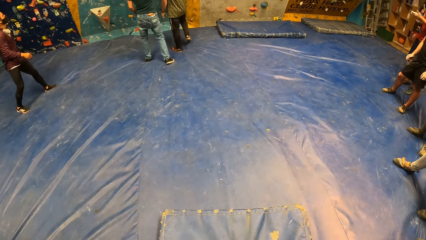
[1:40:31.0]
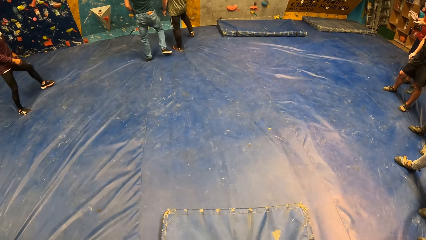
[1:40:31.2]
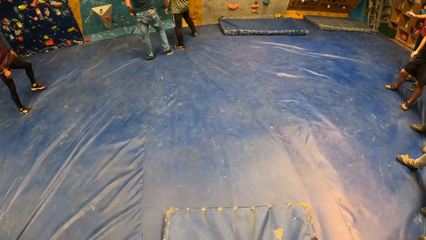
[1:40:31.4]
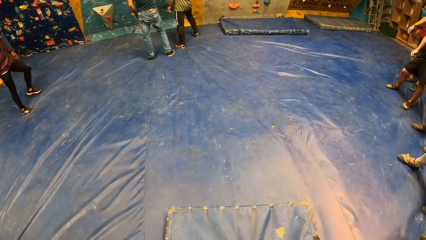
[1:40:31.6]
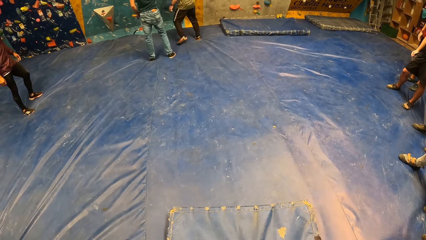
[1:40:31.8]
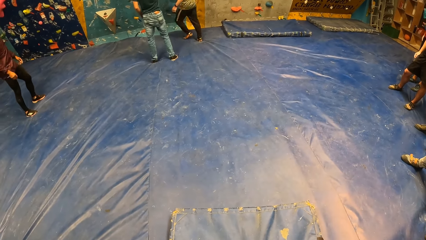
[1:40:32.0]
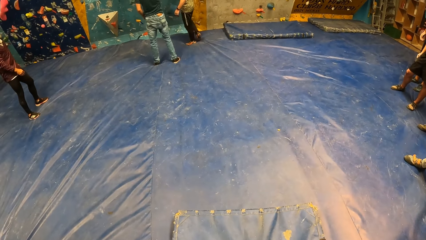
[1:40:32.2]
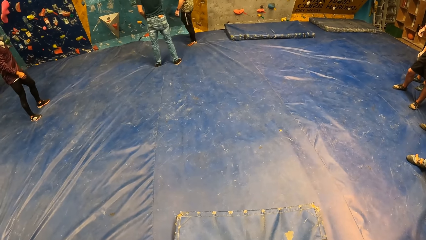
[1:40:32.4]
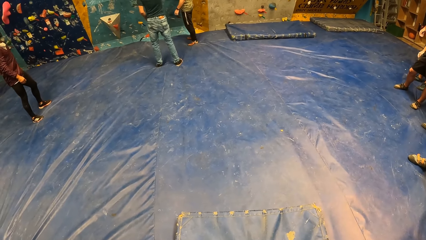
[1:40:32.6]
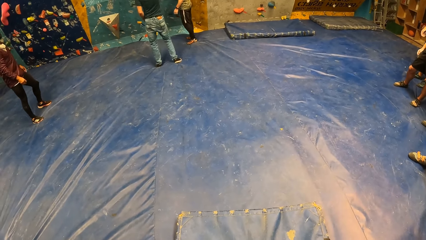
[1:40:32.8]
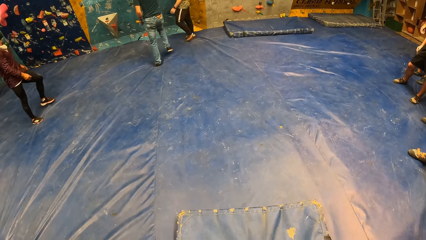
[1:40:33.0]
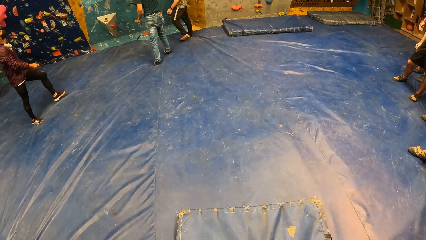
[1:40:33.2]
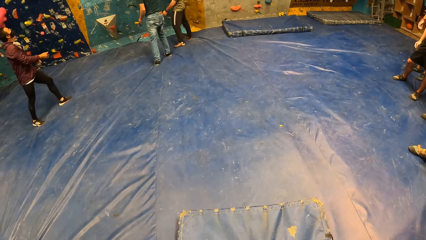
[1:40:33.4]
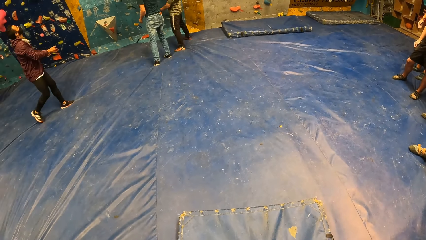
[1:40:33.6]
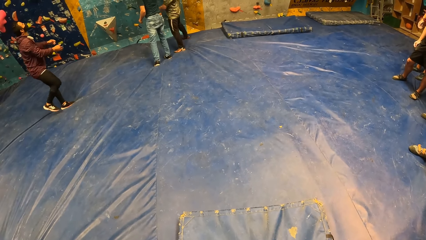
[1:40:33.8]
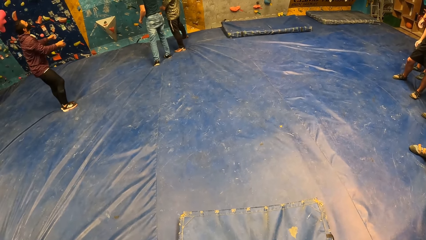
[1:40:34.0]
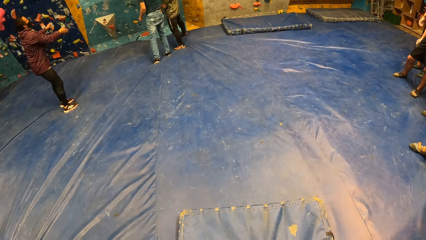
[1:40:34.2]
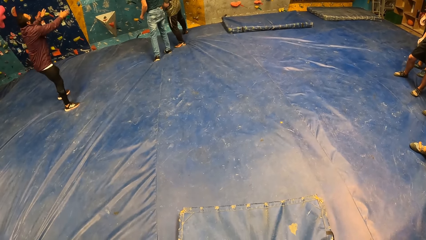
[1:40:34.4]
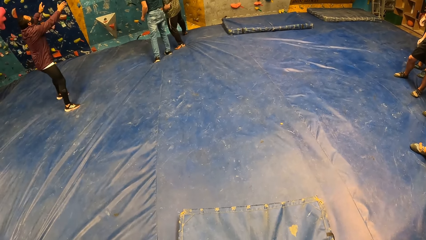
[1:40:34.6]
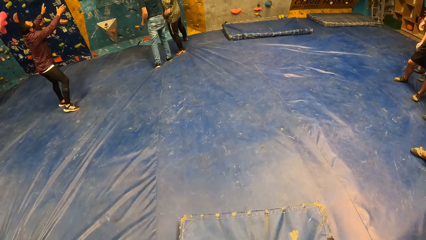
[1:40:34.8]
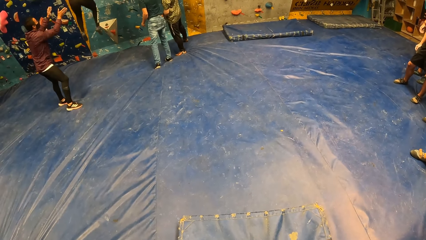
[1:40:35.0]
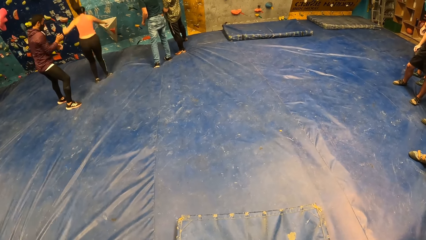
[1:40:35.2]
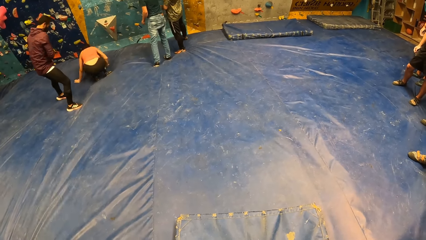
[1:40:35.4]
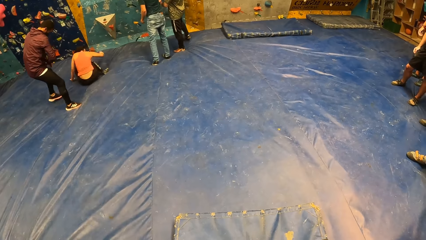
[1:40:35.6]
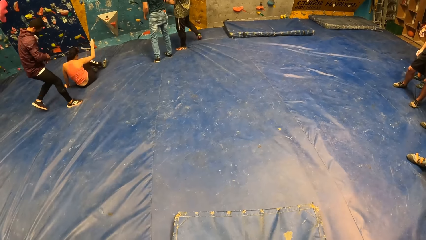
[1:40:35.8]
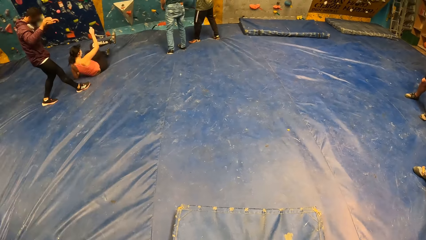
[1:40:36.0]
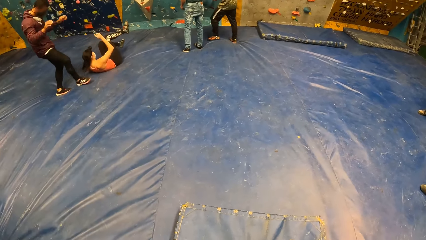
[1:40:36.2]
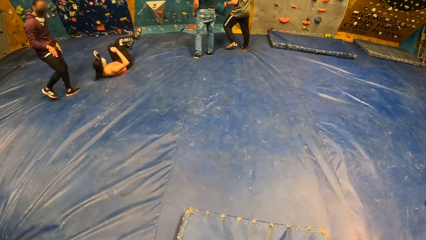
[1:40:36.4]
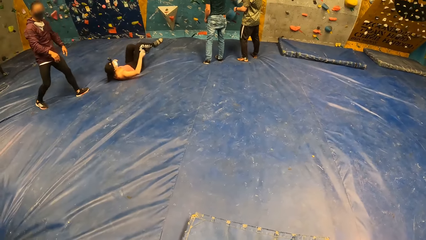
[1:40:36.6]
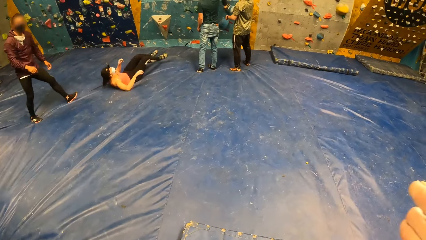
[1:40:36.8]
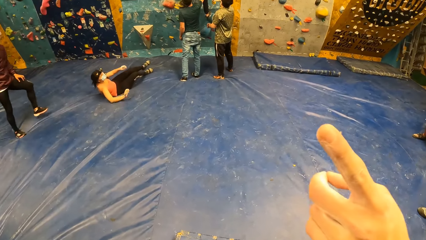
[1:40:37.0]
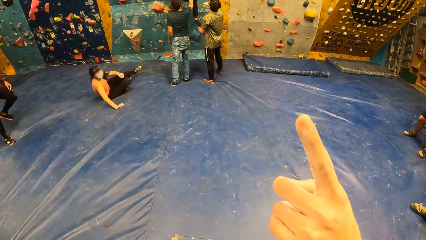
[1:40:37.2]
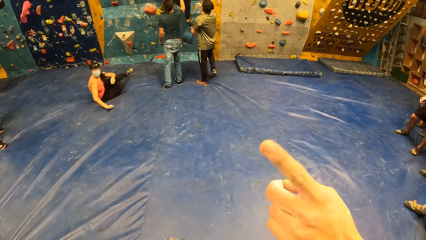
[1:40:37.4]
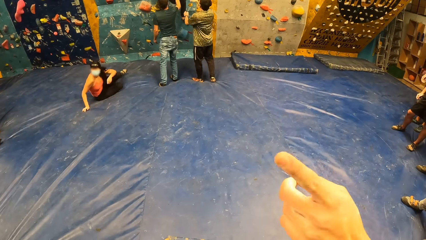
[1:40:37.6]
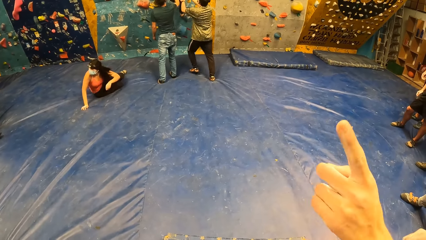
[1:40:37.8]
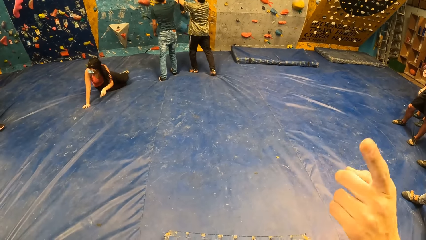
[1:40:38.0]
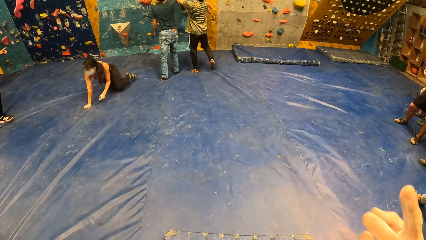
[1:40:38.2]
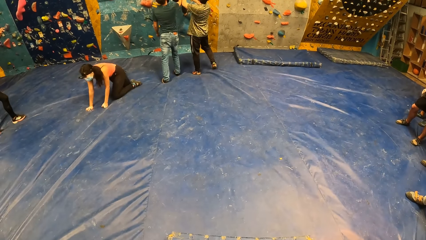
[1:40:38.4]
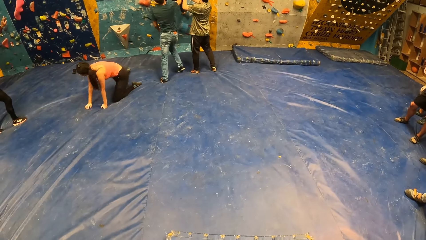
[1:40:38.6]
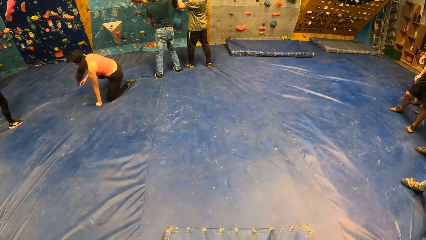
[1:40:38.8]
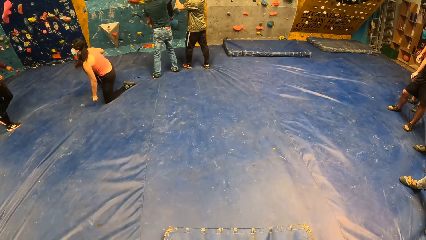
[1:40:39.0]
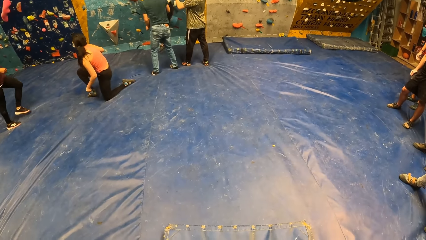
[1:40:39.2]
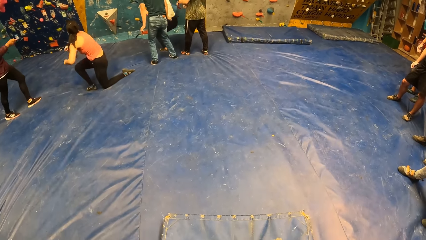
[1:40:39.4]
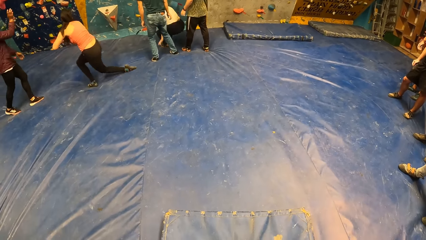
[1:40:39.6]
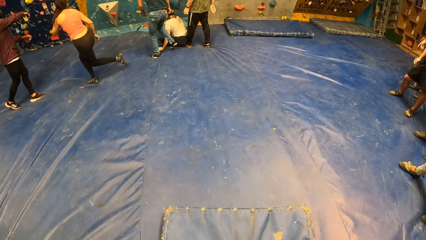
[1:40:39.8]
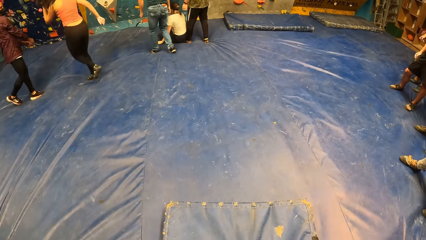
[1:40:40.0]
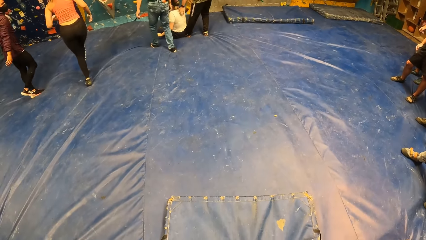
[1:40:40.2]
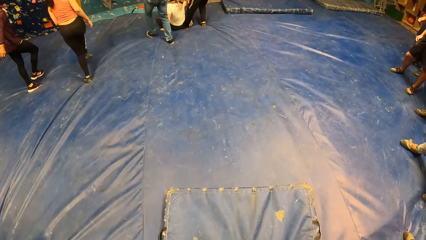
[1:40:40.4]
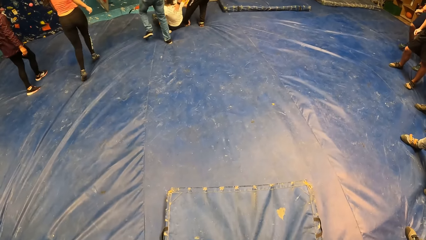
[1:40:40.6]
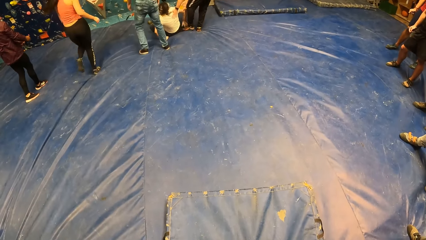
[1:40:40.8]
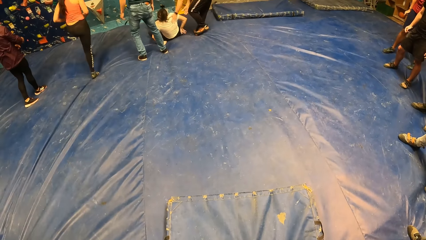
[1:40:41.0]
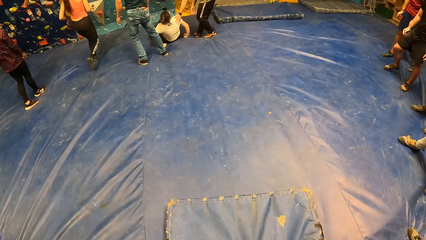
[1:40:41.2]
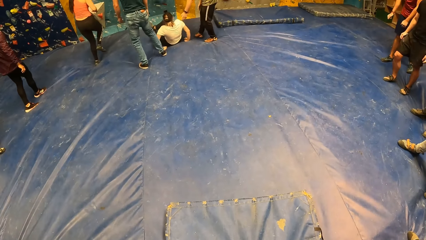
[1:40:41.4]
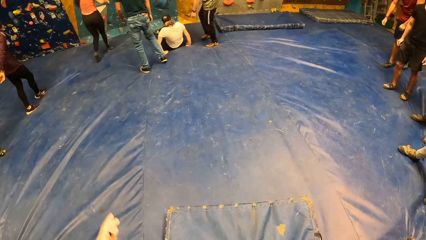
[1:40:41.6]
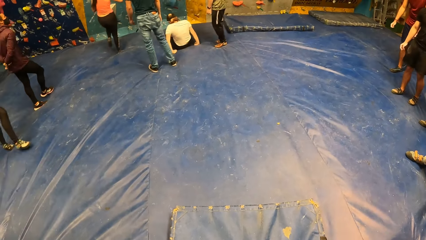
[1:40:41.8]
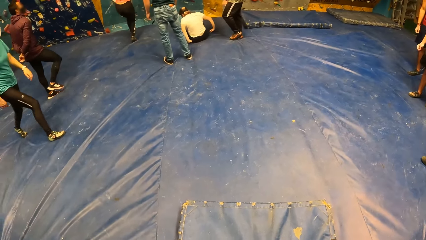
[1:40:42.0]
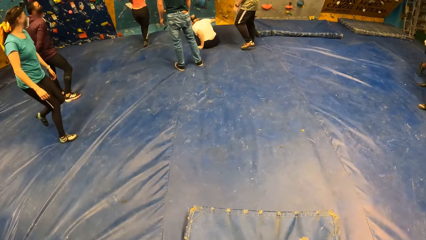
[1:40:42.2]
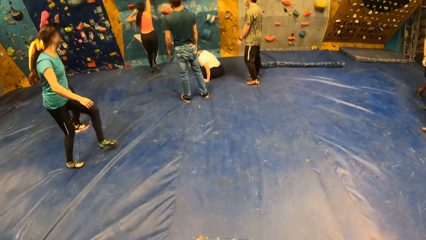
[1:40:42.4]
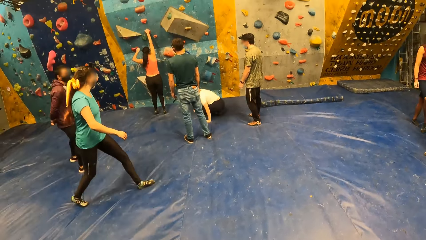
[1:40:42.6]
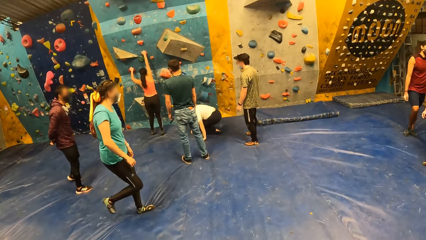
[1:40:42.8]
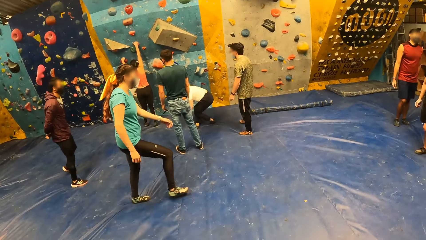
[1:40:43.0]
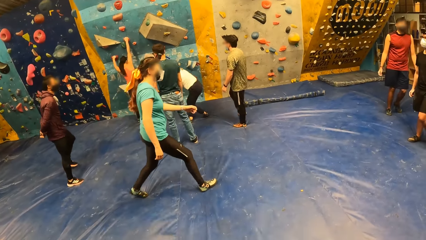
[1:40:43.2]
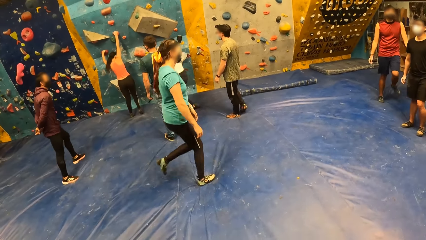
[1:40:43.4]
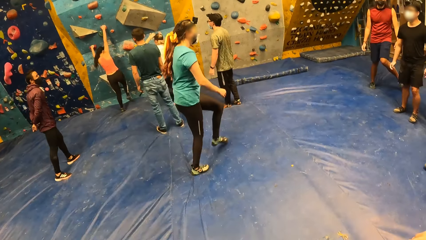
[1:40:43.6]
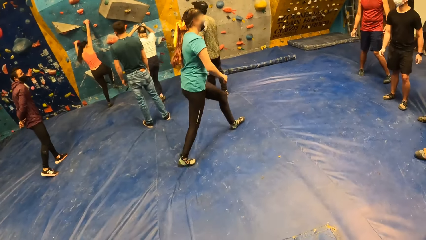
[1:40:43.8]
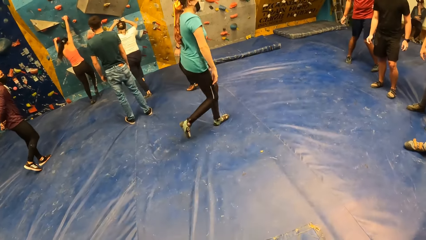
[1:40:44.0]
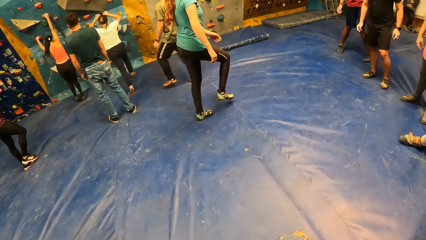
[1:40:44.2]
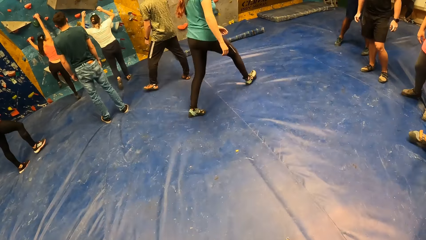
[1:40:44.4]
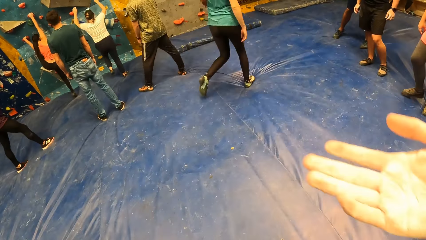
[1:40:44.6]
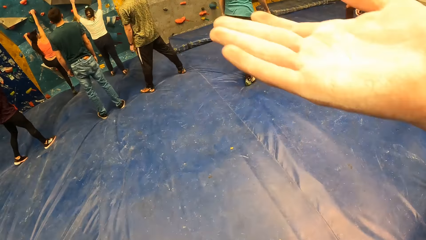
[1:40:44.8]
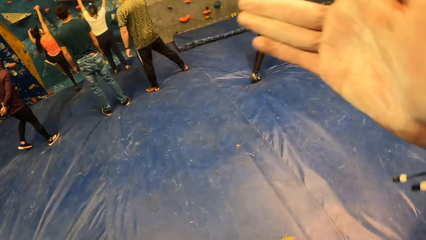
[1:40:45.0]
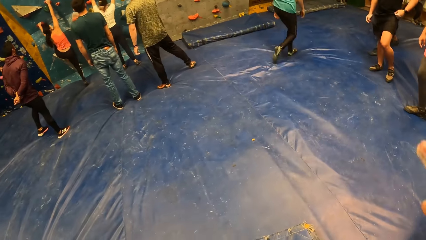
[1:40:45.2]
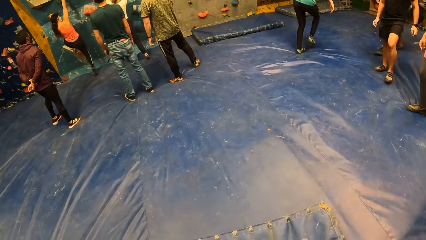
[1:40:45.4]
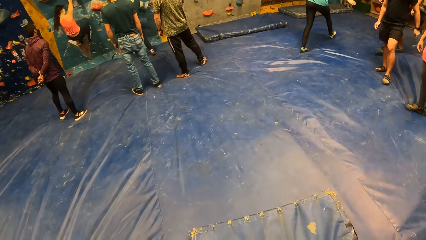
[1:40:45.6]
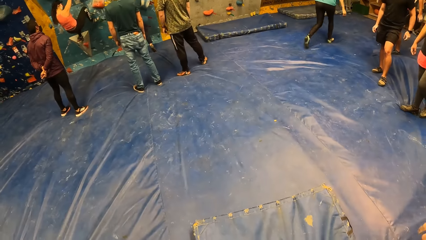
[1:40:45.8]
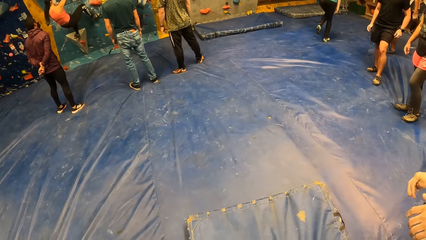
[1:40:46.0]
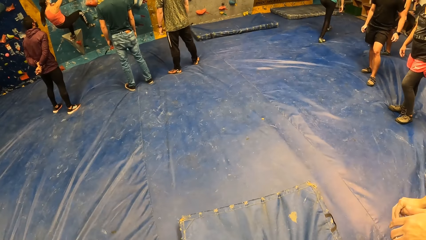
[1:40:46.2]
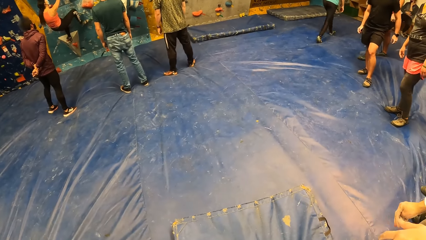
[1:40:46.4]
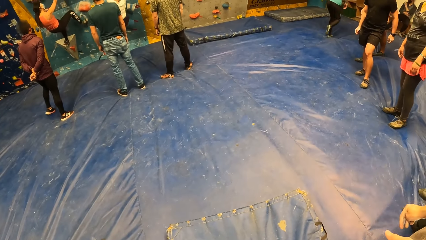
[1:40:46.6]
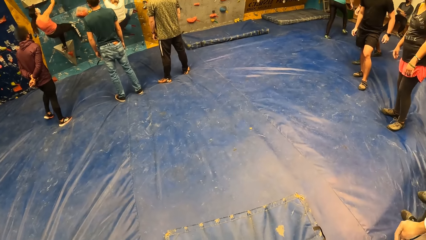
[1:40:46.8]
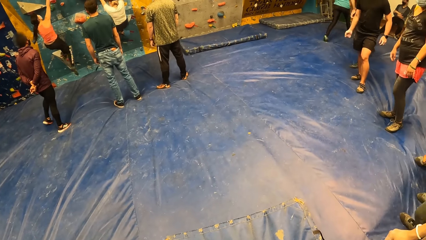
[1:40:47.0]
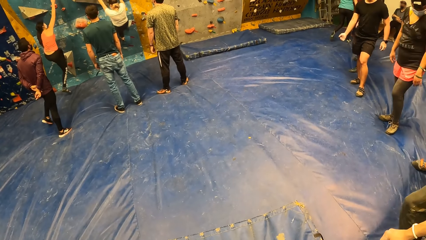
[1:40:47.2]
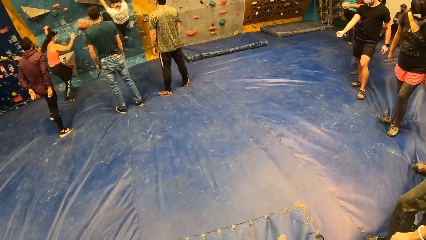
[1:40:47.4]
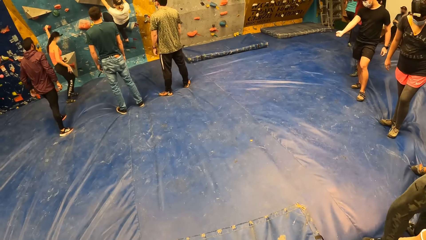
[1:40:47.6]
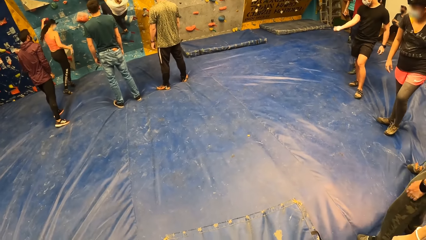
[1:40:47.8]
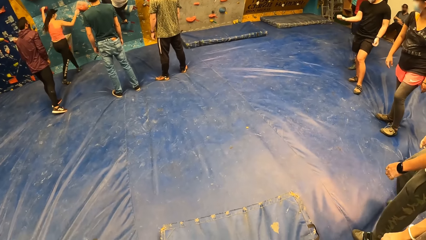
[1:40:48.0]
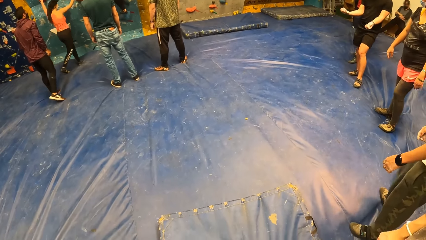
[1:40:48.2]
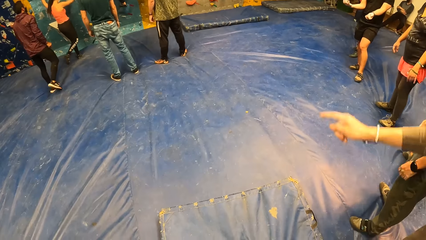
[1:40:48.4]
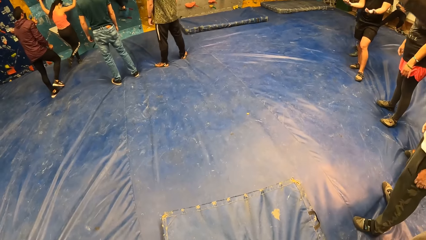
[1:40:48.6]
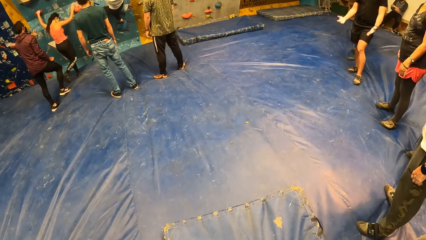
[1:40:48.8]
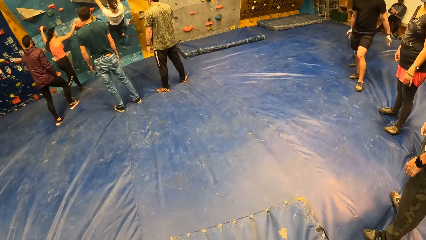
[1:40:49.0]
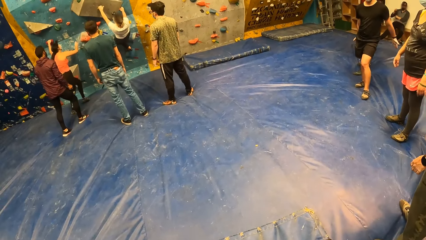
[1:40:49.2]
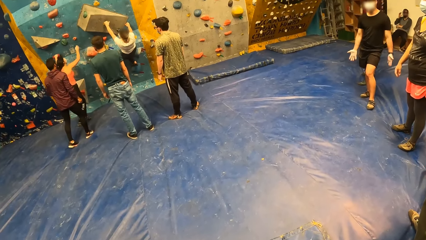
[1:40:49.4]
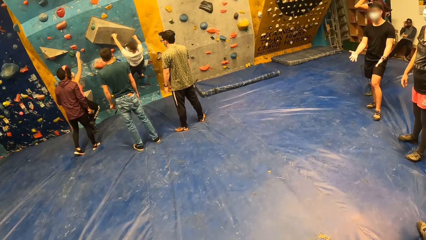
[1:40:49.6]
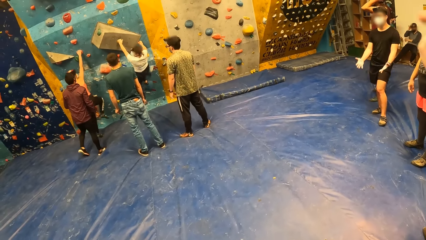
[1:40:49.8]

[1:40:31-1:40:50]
A person moves backwards from the climbing wall. The person lifts his hands. Another person falls to the ground from the climbing wall. The camera wearer gestures using her hands. A woman falls down from the climbing wall. The other person climbs the climbing wall. The woman climbs the wall.
